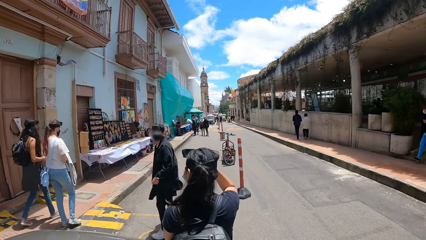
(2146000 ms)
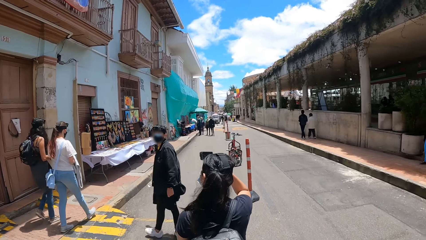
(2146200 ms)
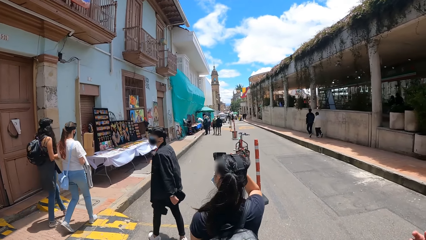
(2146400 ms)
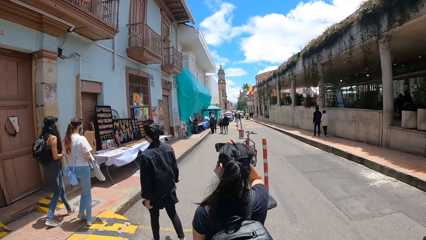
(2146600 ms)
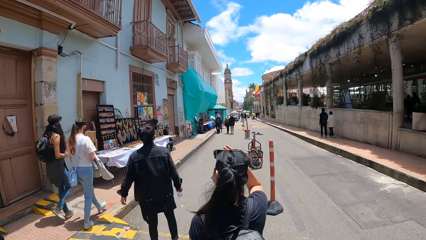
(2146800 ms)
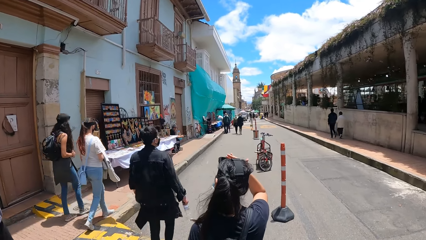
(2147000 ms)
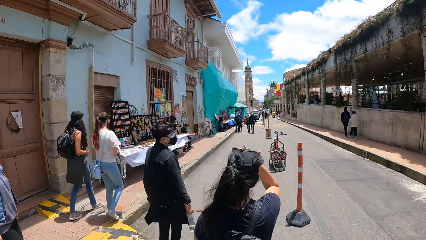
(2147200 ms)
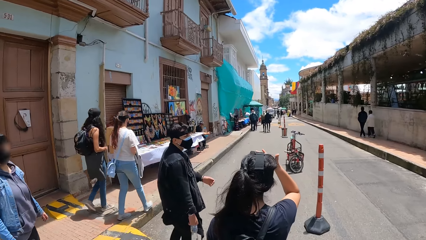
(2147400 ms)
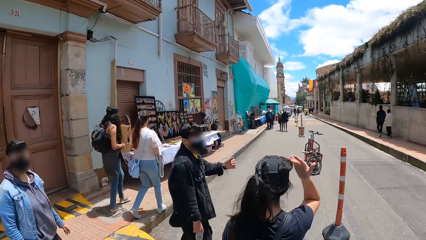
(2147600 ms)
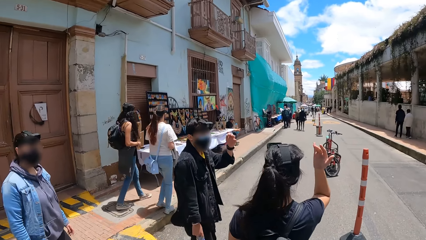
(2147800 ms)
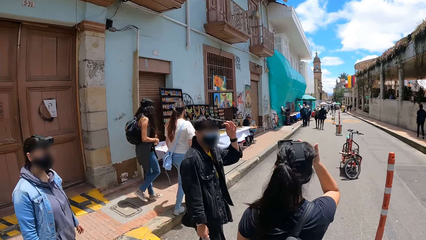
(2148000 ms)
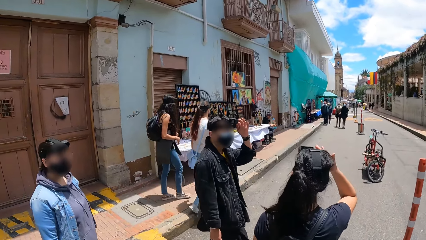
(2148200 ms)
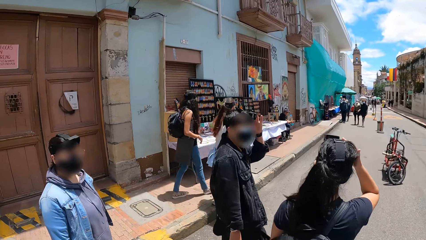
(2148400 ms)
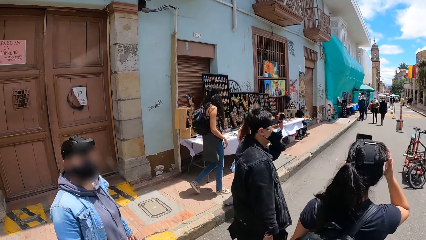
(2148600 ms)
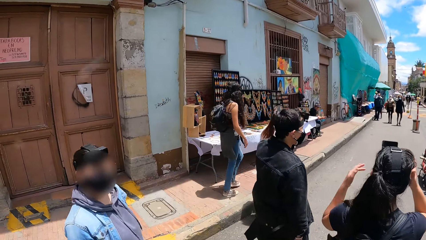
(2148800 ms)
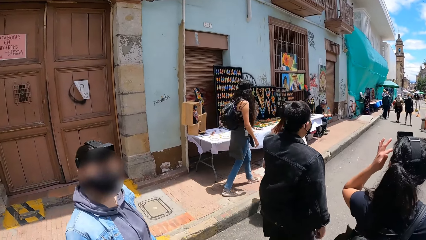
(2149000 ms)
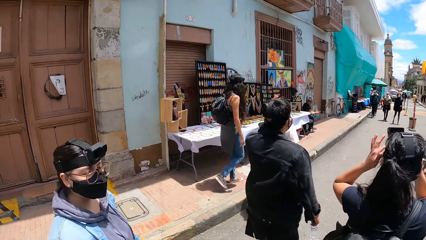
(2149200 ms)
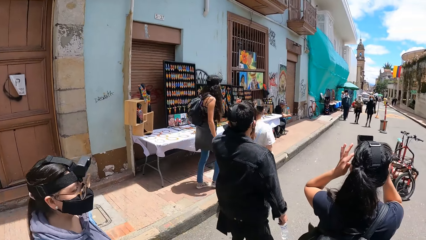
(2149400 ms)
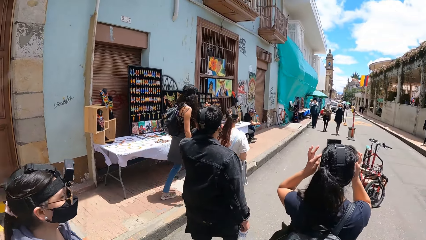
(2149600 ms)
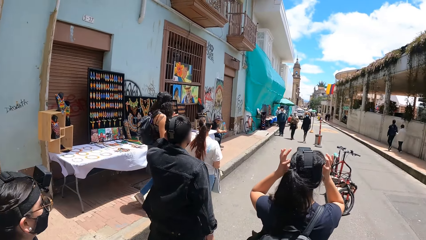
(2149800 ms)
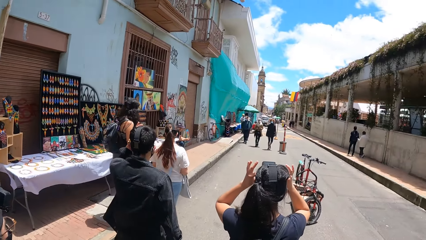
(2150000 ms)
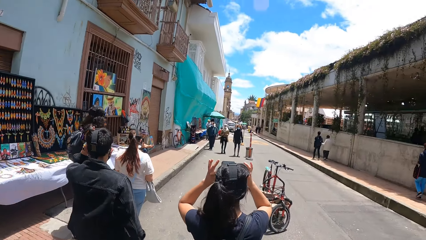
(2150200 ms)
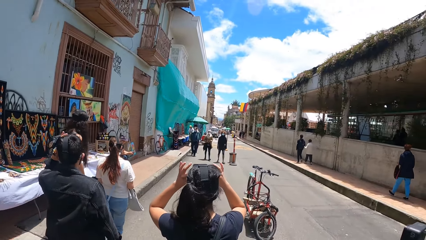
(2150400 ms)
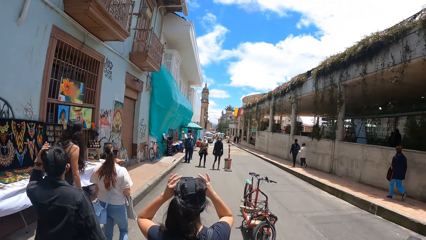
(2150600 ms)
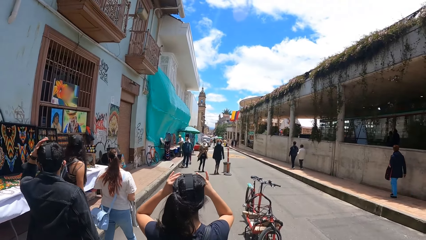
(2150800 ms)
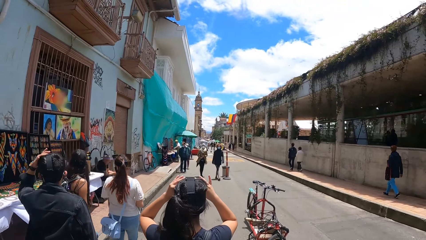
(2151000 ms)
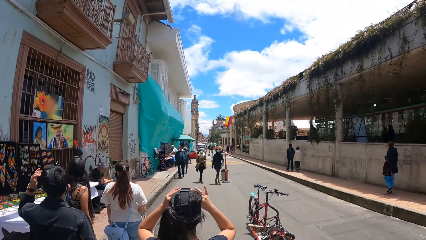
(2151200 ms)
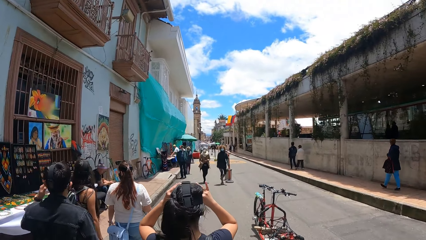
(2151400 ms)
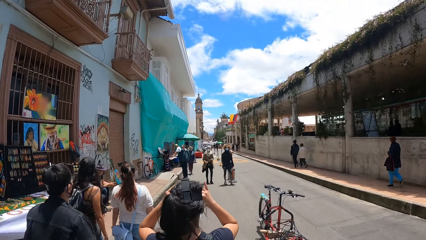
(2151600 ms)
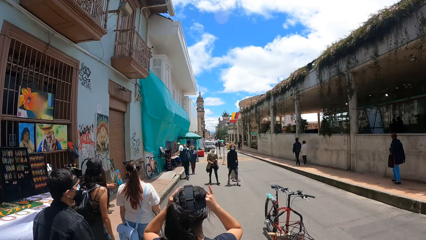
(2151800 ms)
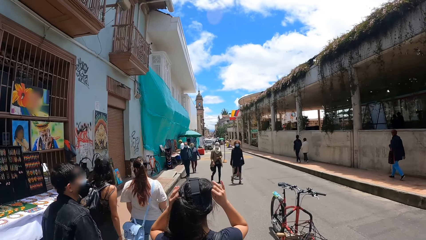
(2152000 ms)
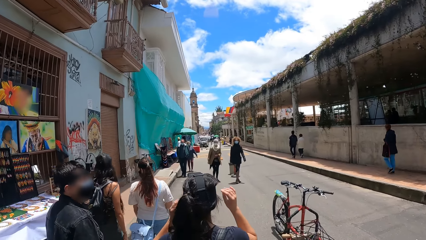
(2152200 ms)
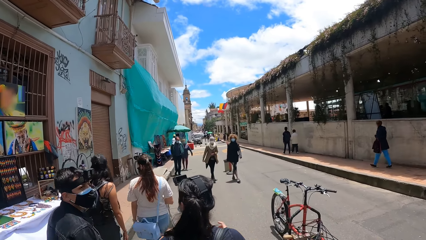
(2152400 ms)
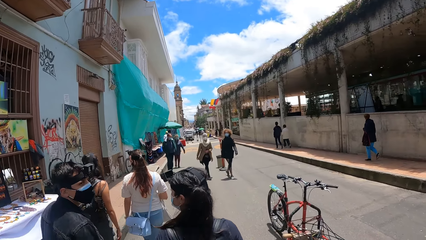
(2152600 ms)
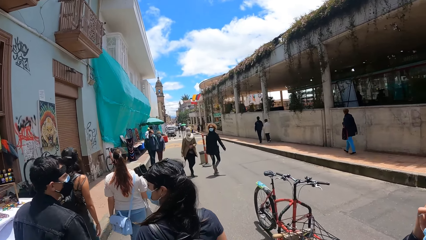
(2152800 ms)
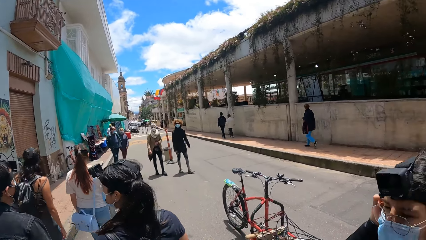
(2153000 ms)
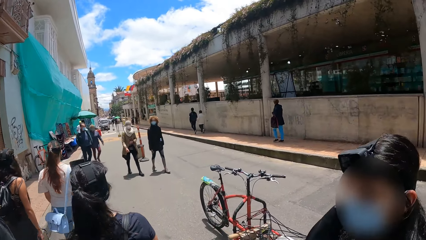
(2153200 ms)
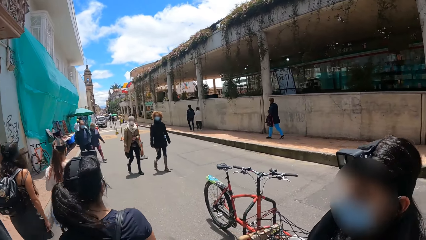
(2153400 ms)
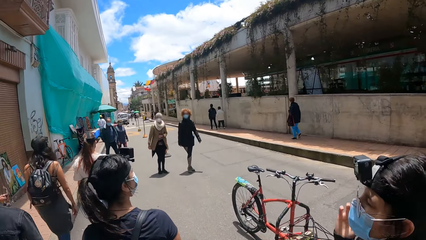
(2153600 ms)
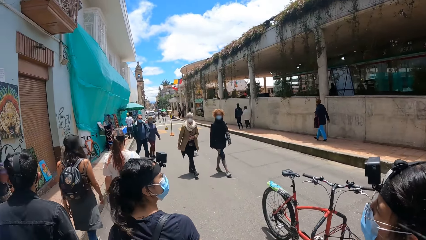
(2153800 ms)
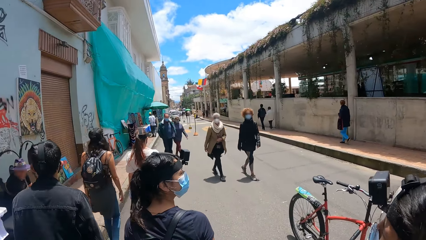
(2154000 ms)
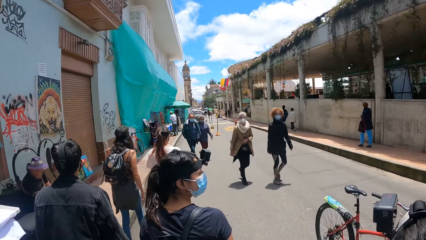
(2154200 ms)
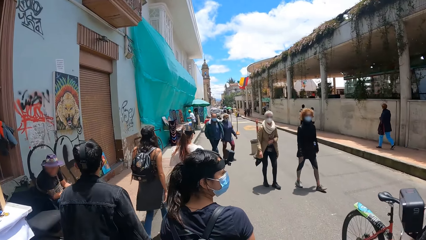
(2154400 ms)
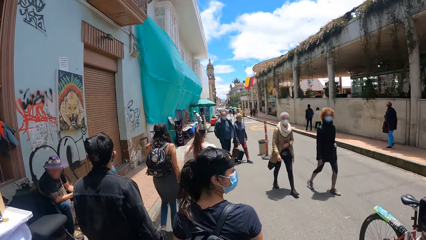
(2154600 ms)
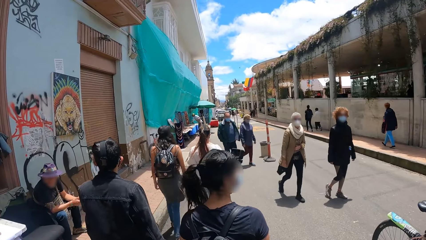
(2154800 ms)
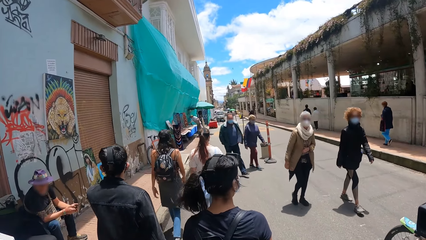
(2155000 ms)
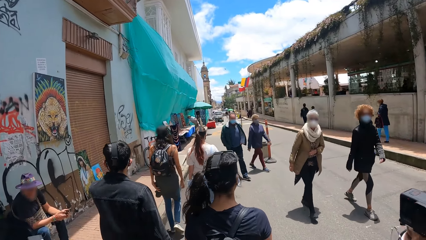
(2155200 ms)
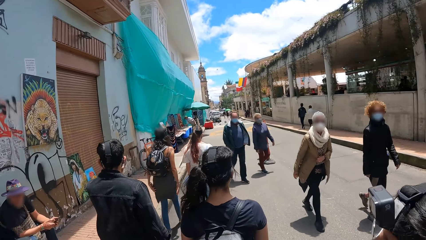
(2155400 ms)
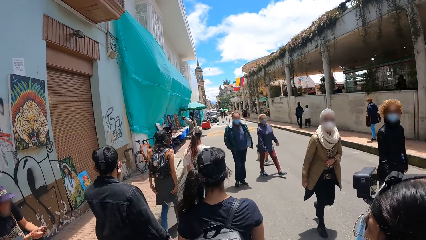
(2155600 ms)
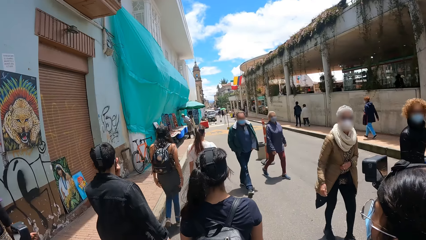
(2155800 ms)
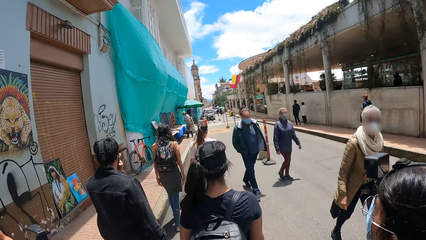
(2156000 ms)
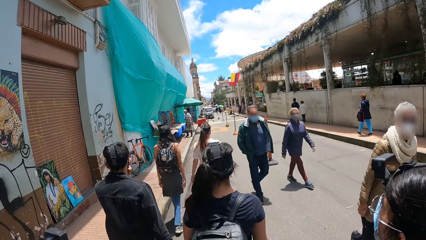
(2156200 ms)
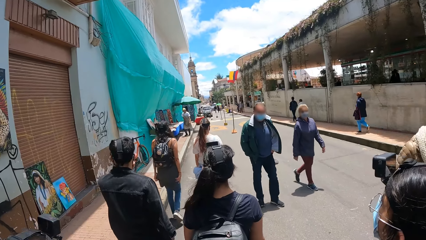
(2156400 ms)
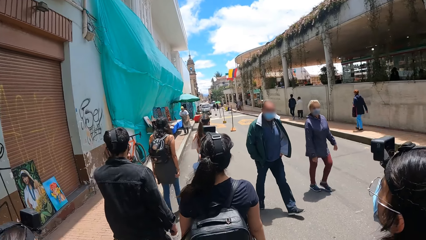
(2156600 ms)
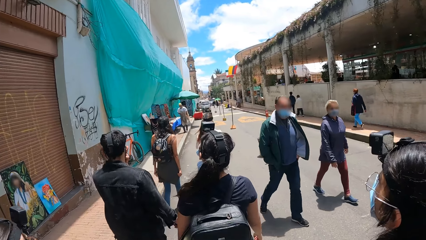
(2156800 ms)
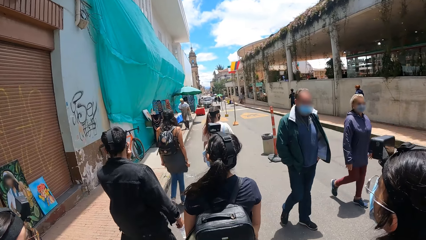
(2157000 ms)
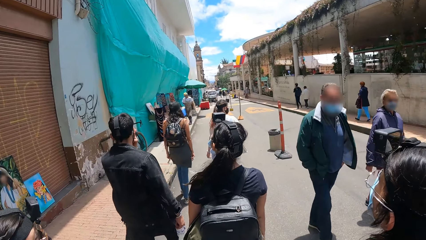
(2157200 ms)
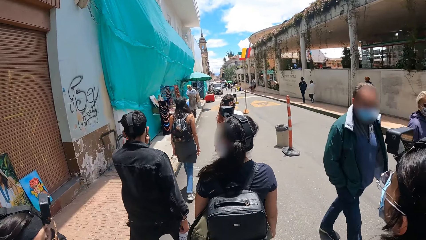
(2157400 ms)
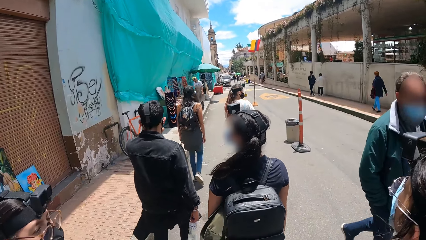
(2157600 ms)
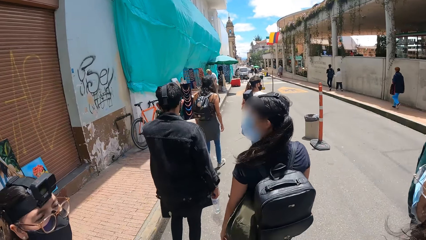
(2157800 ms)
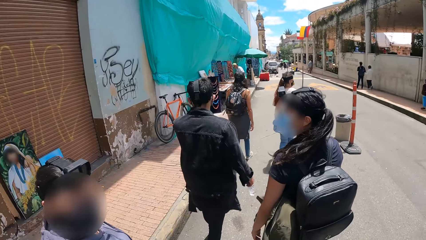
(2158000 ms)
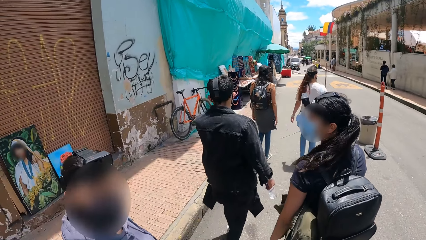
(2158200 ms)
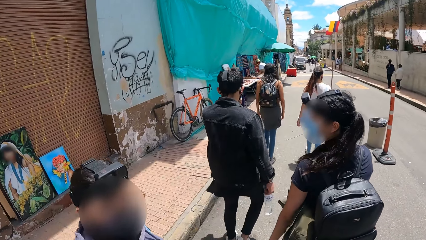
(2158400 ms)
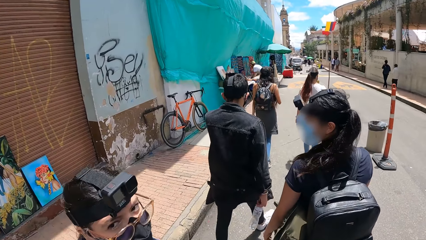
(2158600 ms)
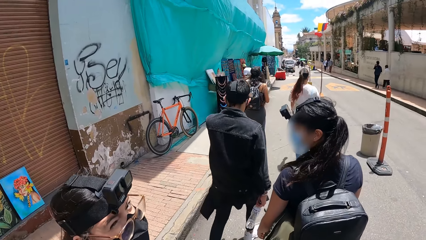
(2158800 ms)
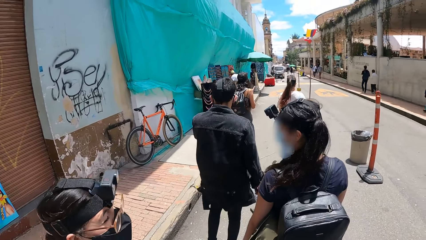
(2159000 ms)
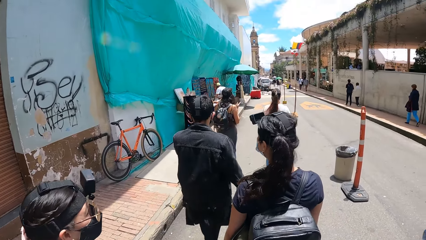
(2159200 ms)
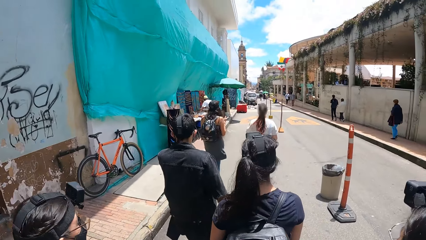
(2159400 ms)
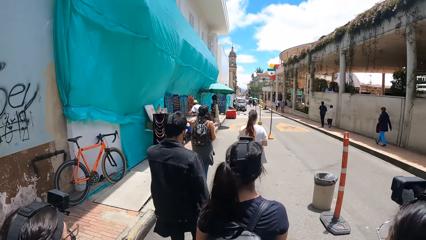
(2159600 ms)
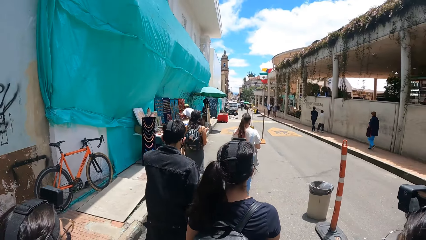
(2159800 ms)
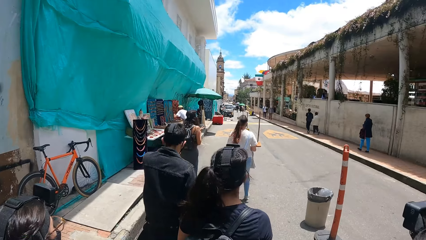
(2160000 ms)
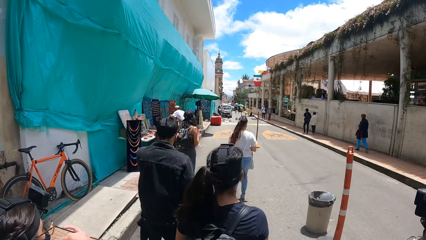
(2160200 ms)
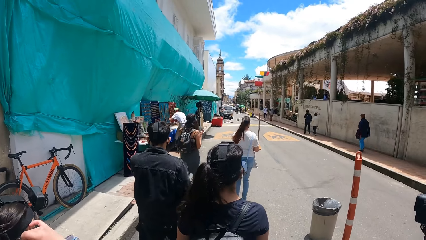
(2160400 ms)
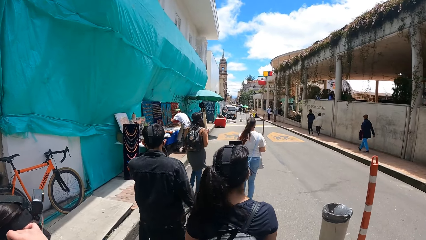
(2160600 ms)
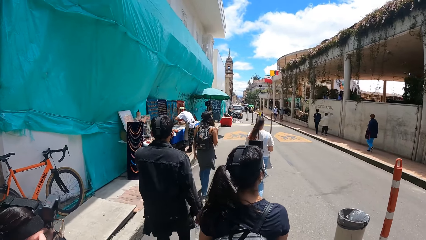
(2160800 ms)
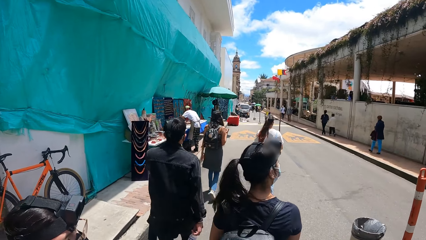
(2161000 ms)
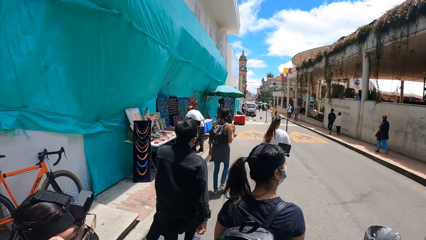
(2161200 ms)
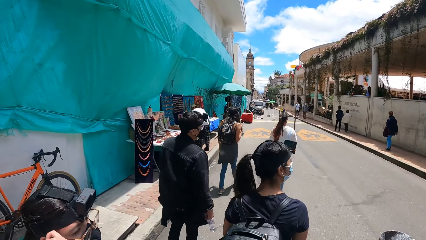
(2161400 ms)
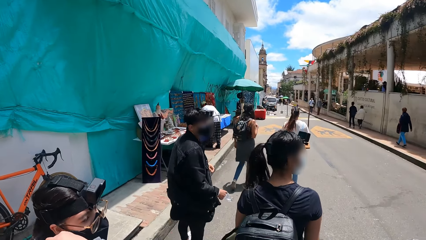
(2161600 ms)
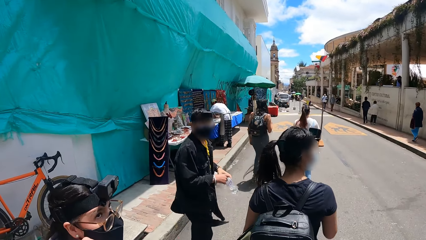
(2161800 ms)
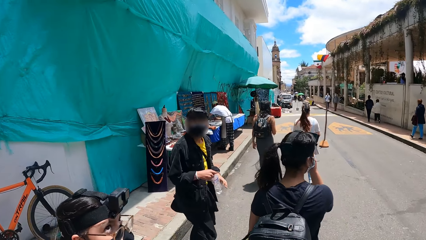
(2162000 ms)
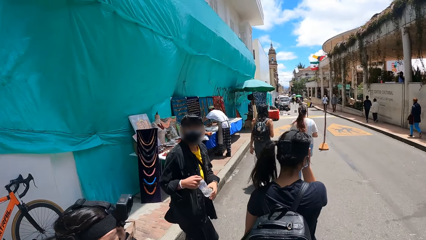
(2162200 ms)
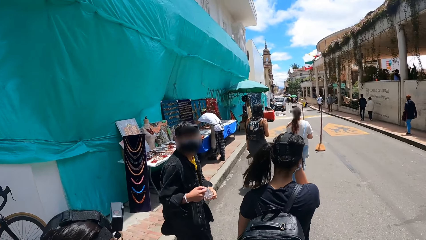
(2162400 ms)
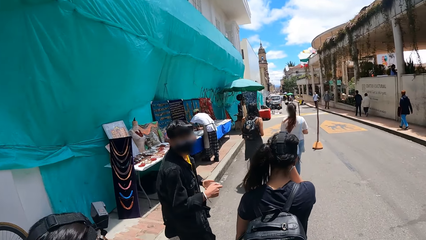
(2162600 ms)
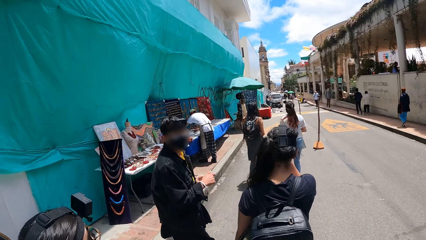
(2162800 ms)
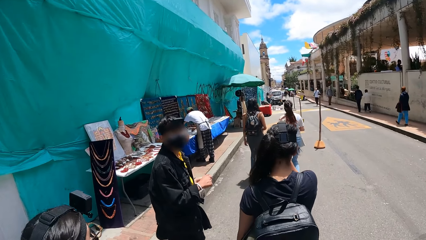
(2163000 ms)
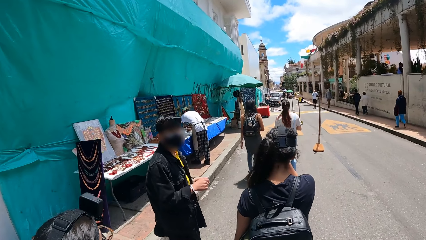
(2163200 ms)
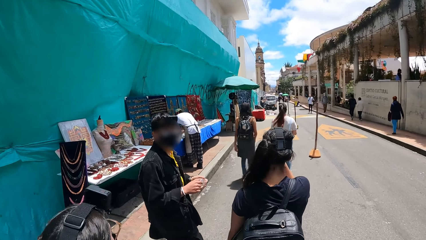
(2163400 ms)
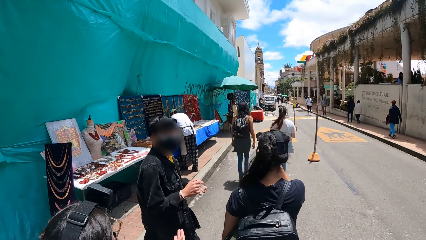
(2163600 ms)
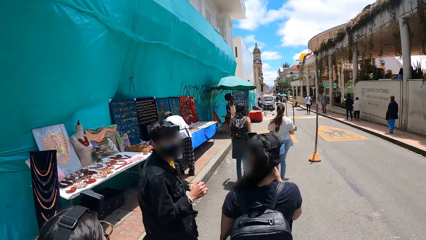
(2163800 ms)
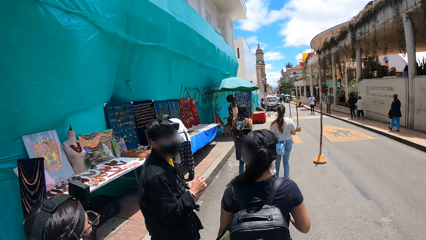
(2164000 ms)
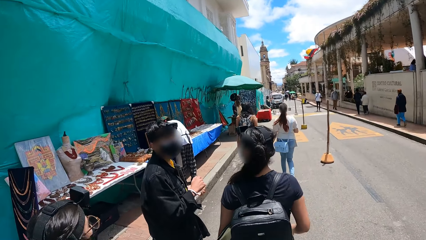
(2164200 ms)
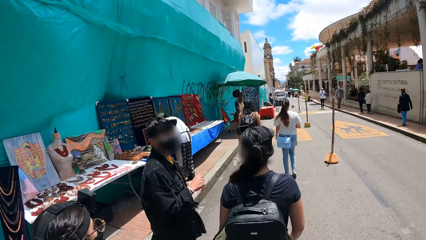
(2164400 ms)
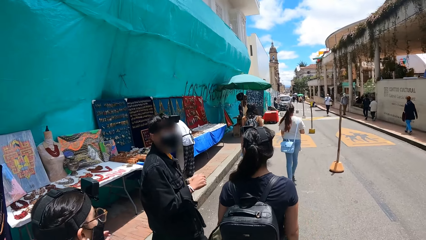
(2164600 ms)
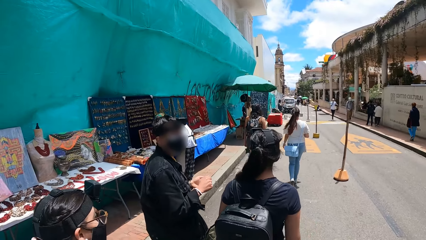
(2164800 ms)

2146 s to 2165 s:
A man interacts with a person. The camera wearer looks at a woman. They look at another woman. They look on the other side of the road. The man looks behind.
